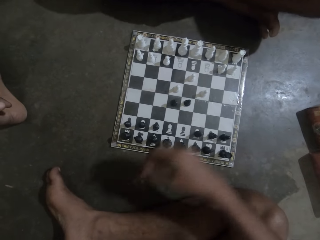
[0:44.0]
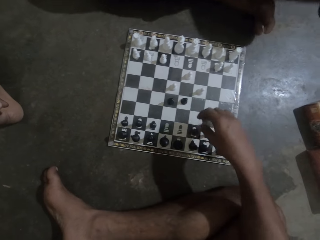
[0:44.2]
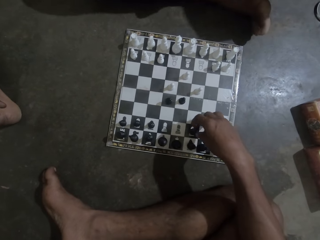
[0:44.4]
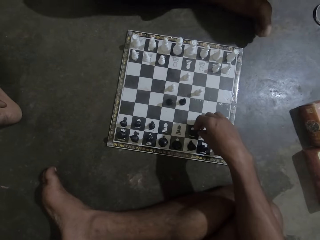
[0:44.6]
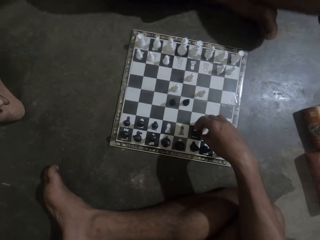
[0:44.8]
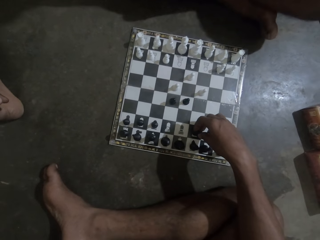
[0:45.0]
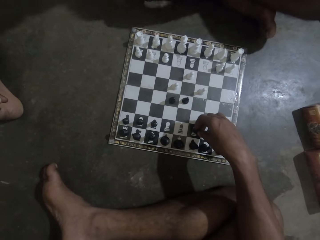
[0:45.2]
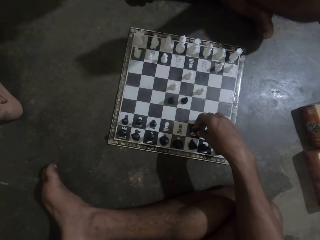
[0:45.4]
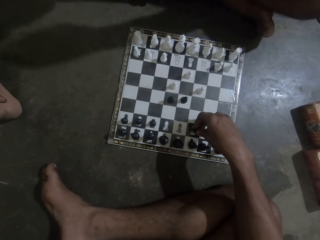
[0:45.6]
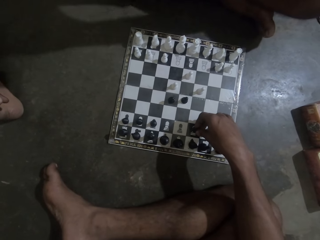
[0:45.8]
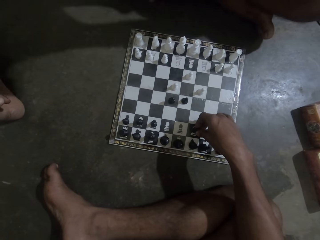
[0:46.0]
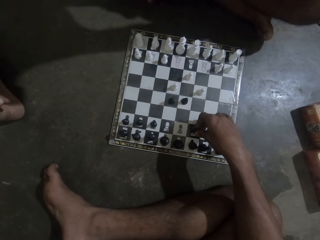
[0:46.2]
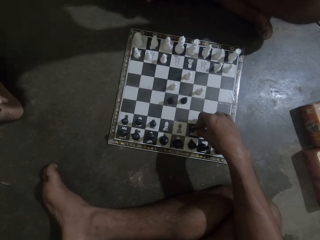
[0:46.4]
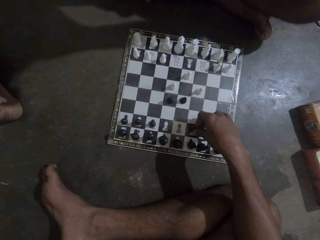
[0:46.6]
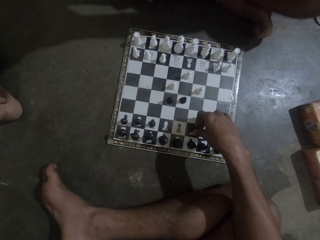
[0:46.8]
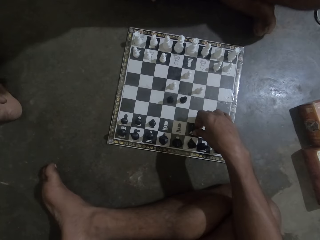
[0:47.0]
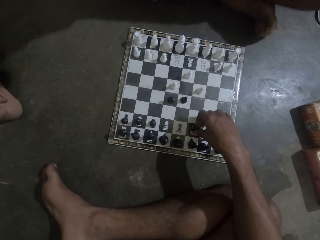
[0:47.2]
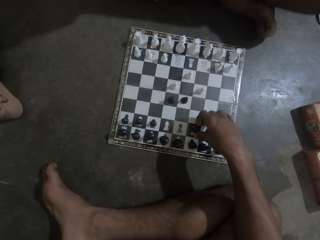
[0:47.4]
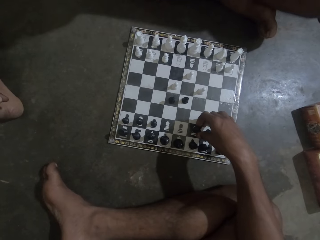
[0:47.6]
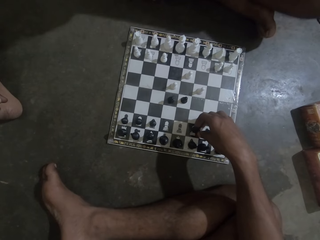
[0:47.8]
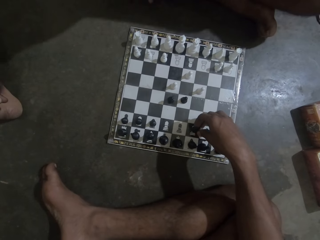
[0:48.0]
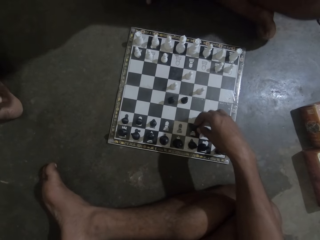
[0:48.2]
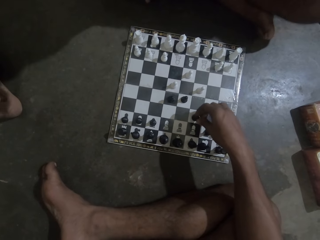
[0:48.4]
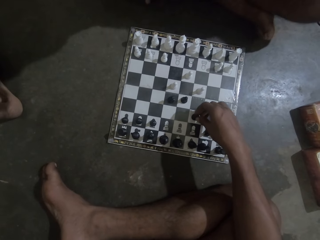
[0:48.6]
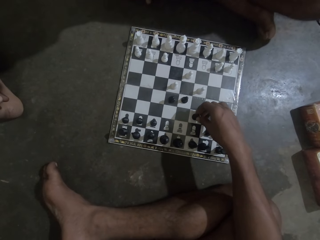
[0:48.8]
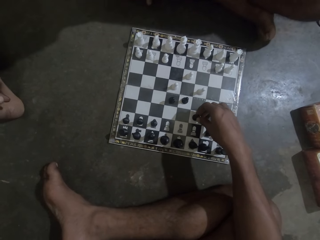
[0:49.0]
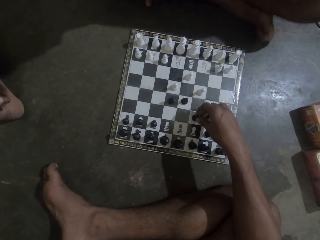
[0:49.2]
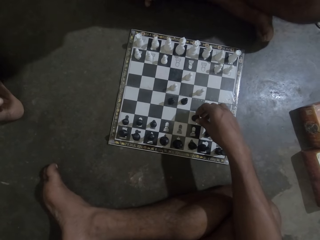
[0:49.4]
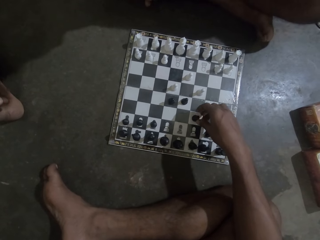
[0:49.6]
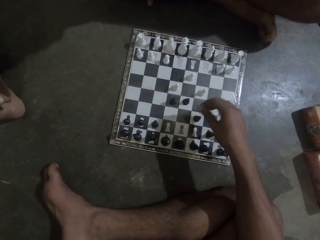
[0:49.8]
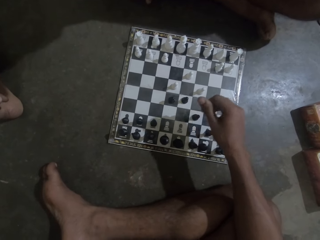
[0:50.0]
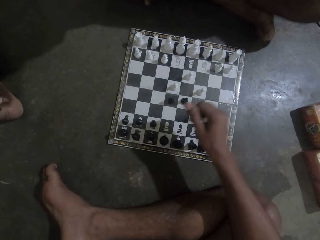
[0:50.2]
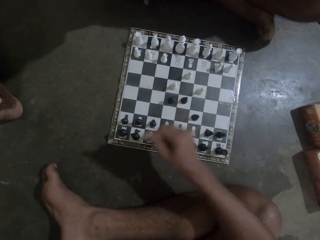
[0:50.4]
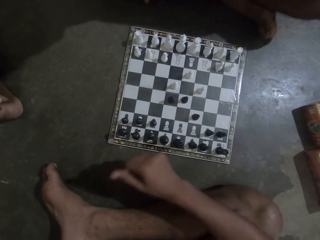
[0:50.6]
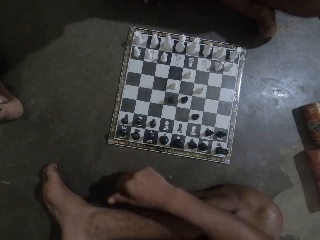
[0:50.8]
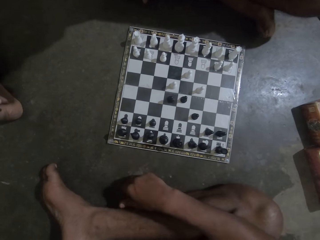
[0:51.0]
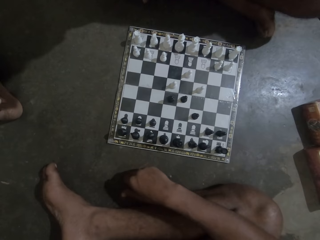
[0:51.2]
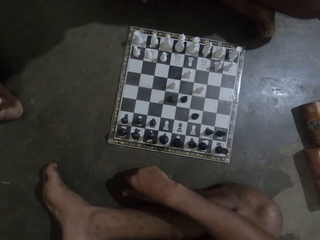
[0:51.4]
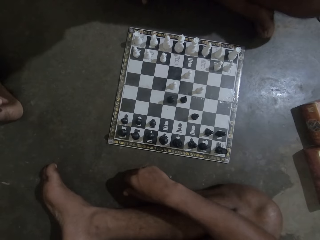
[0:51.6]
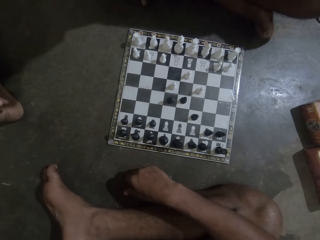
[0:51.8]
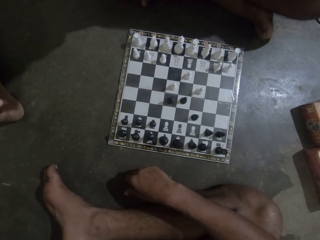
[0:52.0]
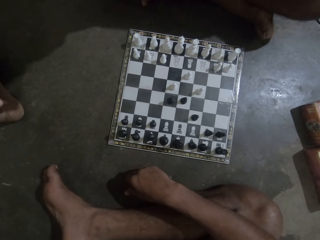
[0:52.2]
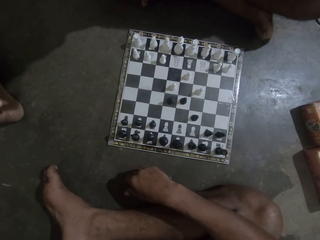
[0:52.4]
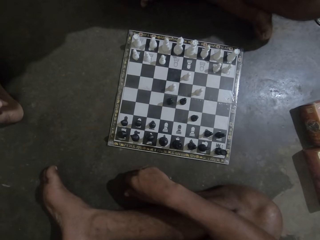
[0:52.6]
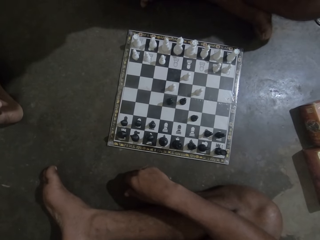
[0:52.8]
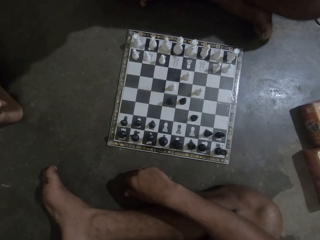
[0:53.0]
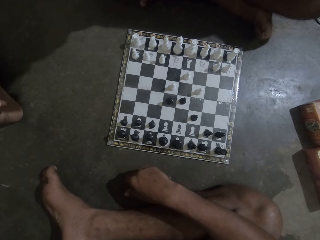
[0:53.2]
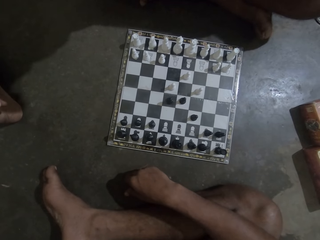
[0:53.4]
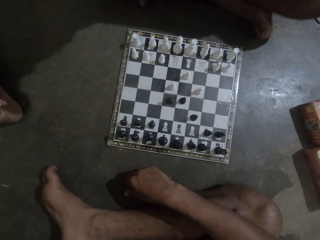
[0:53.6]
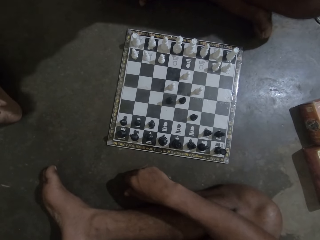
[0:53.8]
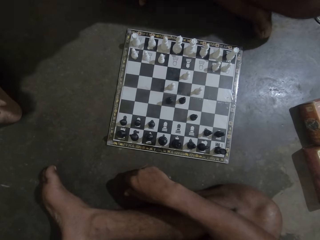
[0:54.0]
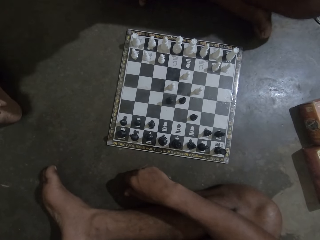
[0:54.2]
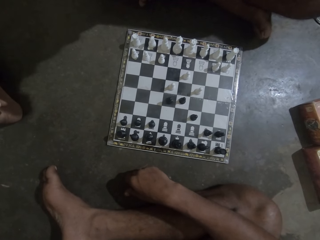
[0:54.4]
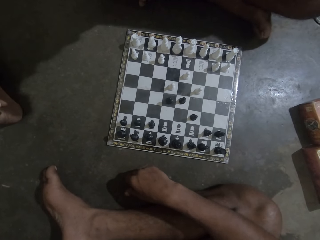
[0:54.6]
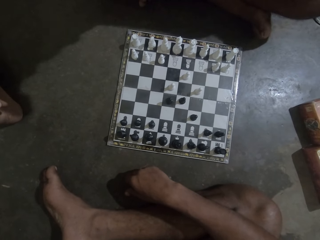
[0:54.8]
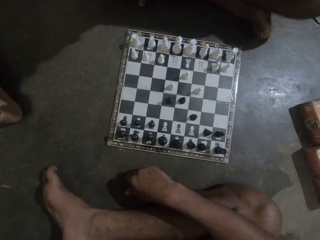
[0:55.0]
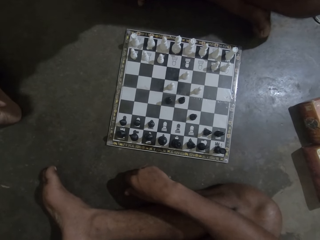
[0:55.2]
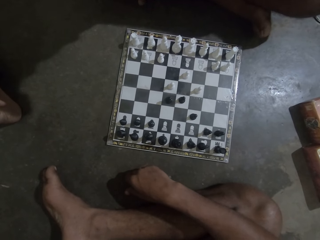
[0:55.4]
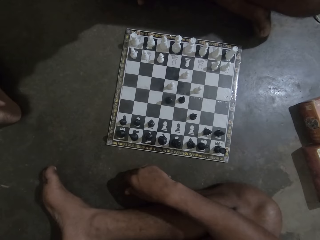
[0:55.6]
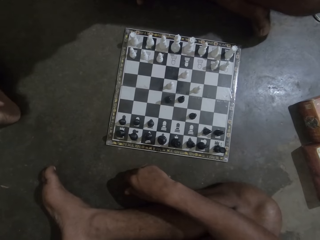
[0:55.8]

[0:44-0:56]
The camera wearer moves the chess piece. They look at the chess game with a man.

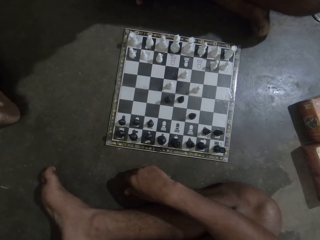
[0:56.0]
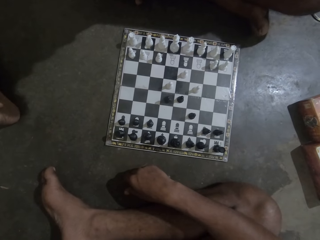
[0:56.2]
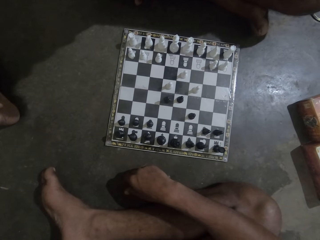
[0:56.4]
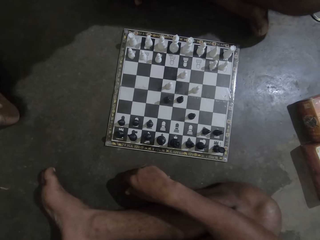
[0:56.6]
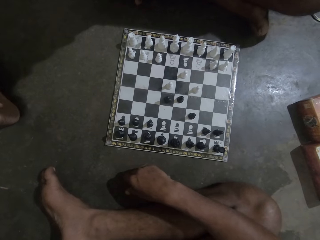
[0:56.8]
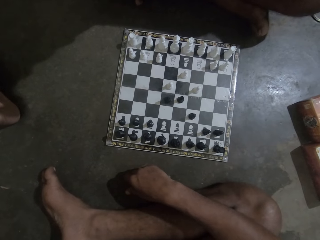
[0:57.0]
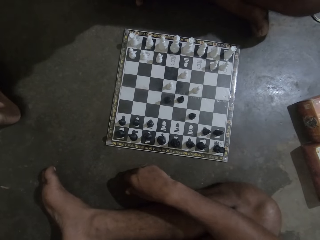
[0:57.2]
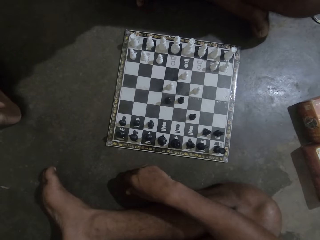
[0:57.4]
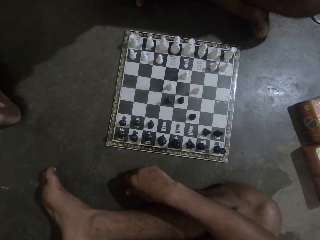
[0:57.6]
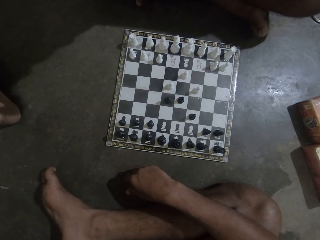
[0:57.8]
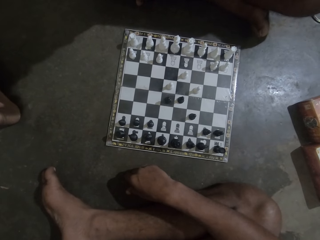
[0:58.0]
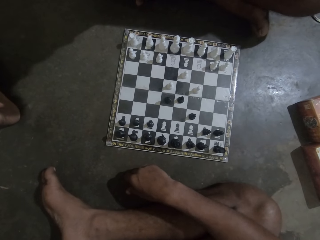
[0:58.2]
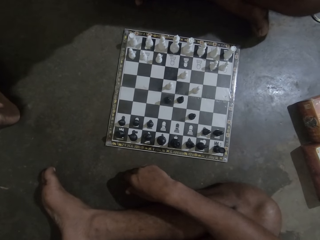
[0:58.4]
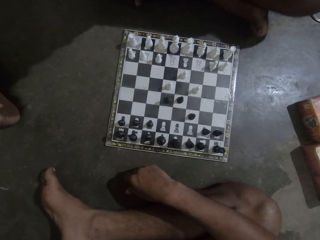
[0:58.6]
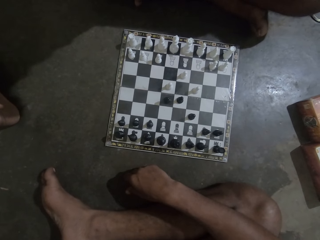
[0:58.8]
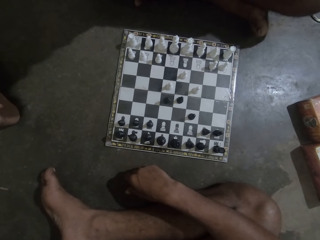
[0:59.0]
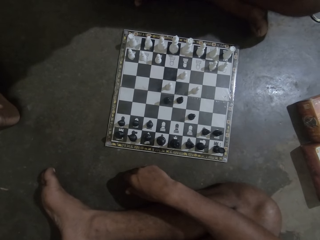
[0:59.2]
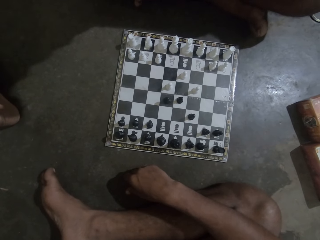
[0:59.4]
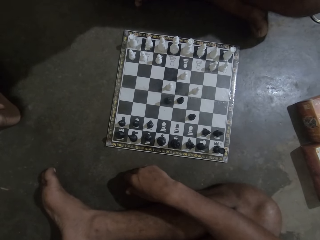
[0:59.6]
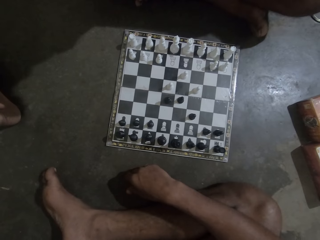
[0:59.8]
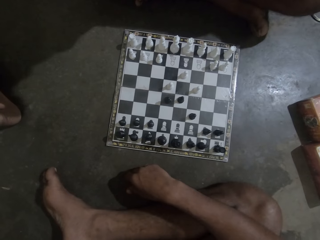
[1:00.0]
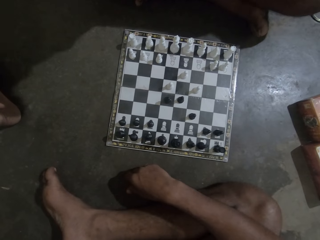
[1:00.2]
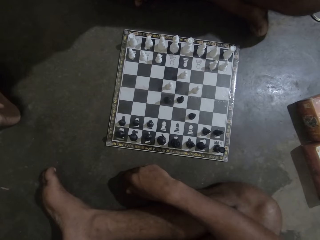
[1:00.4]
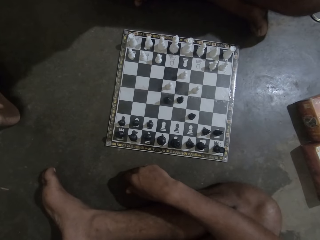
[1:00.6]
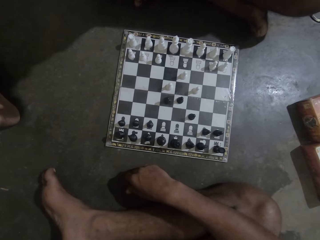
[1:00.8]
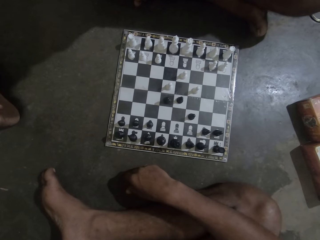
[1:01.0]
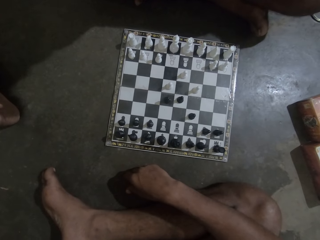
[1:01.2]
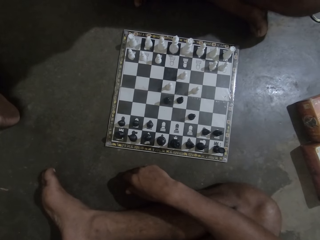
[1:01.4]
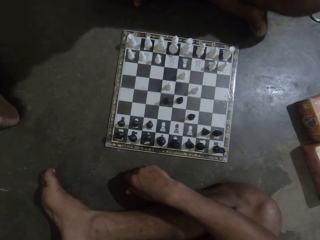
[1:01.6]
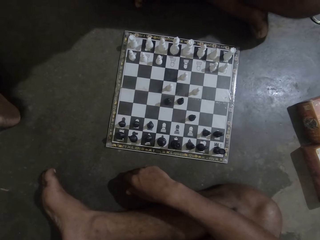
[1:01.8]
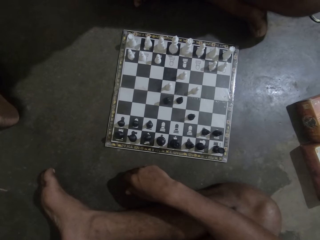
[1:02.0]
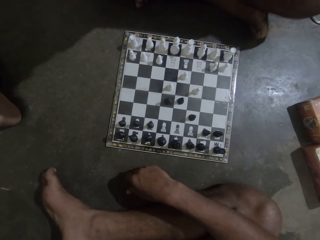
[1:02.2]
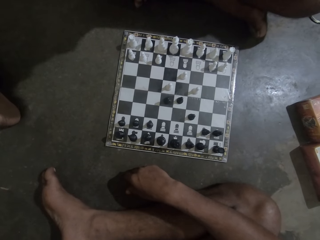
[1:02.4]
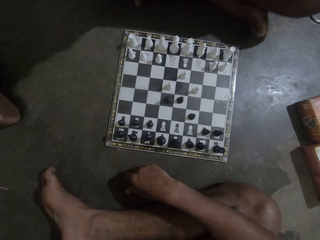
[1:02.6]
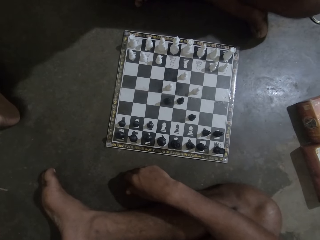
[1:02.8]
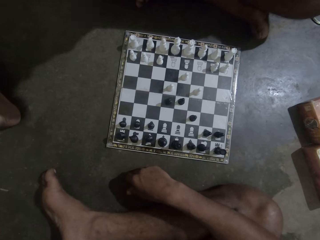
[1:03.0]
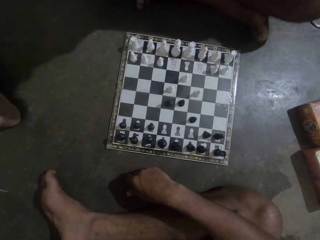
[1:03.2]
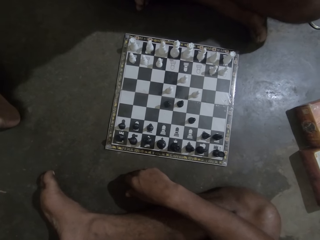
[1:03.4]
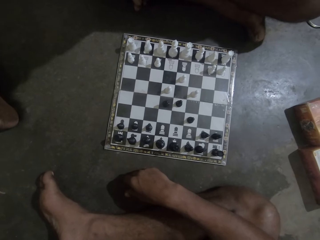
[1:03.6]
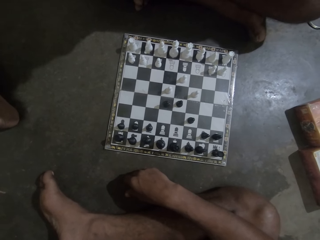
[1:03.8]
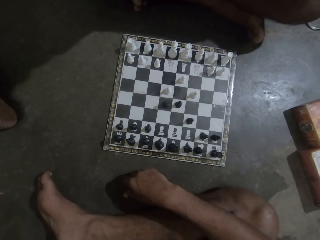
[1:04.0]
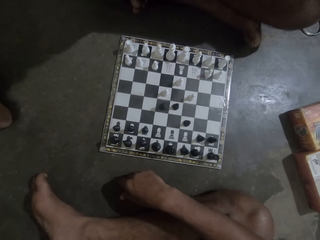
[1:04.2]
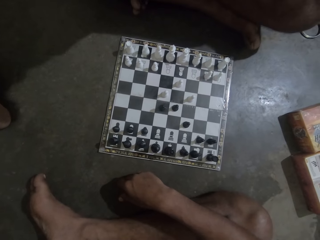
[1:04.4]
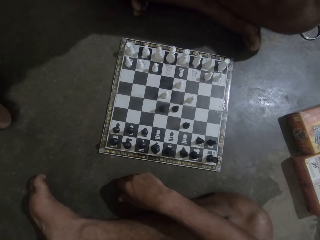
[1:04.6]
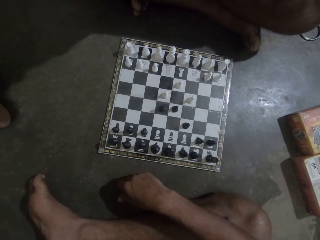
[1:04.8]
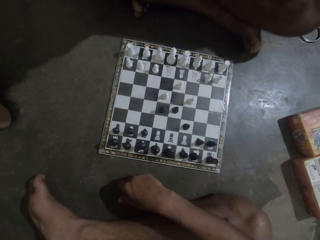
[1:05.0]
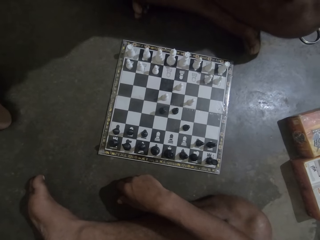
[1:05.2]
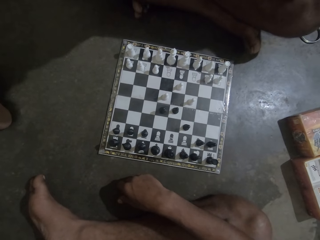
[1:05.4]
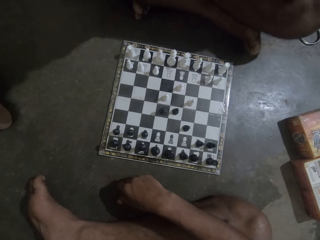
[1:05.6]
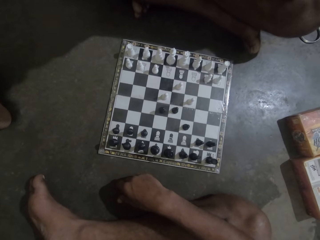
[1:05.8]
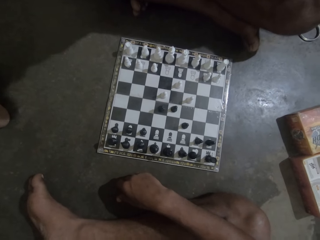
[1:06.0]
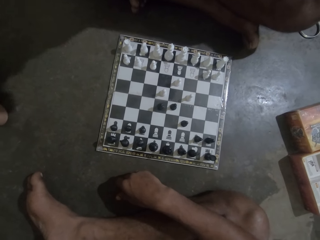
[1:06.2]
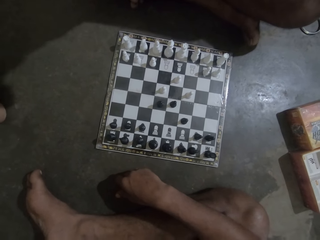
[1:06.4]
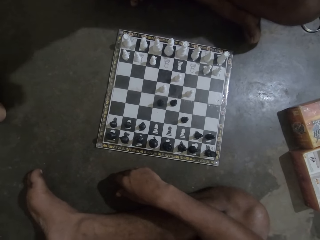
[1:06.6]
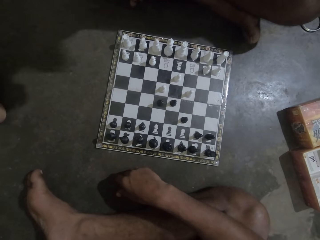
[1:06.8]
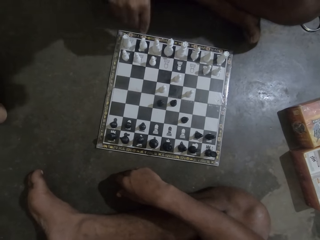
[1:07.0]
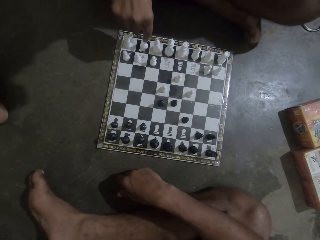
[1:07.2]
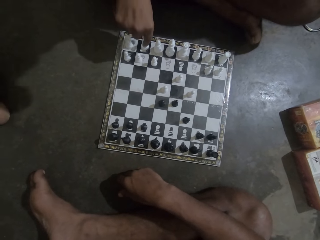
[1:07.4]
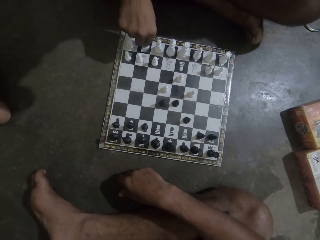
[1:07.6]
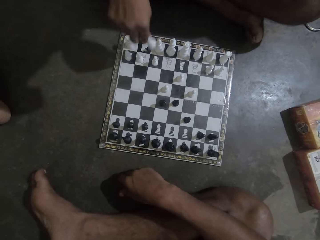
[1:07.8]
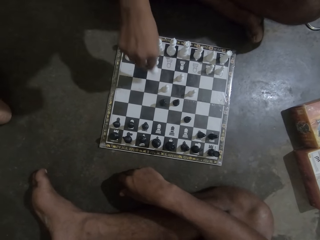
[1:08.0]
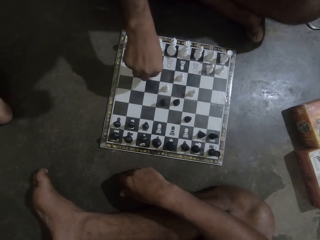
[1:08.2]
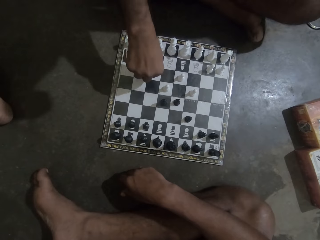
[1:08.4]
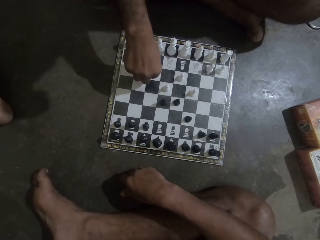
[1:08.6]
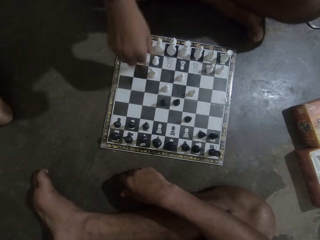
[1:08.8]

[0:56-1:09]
A man moves the chess piece.
